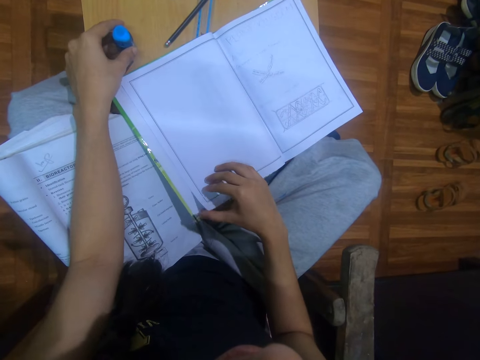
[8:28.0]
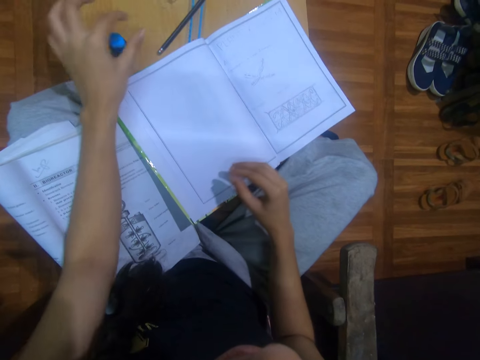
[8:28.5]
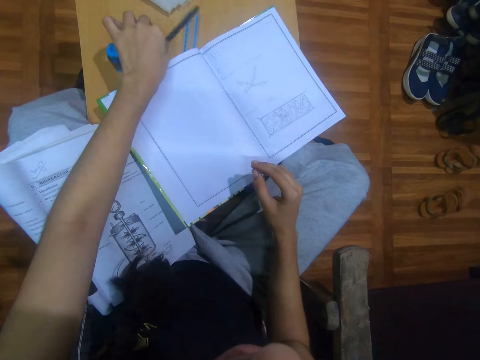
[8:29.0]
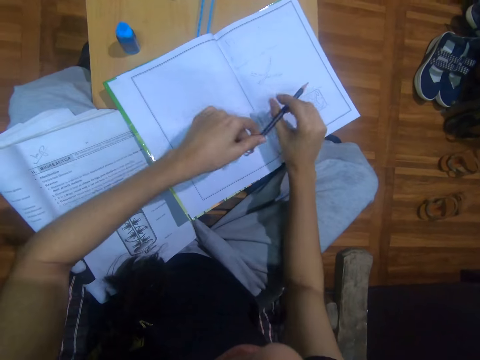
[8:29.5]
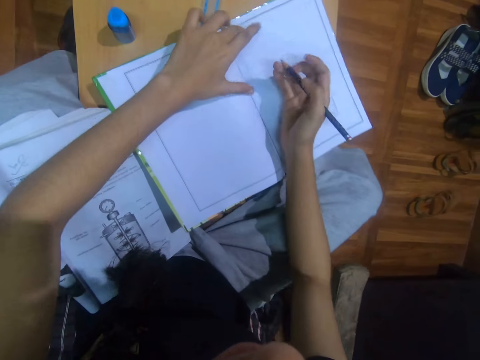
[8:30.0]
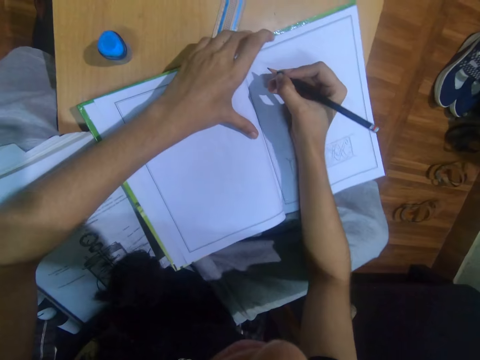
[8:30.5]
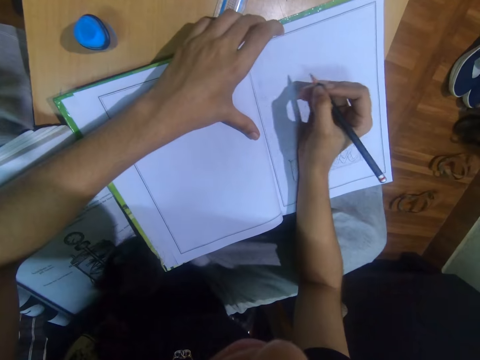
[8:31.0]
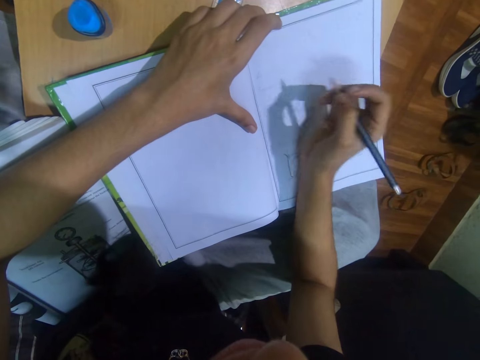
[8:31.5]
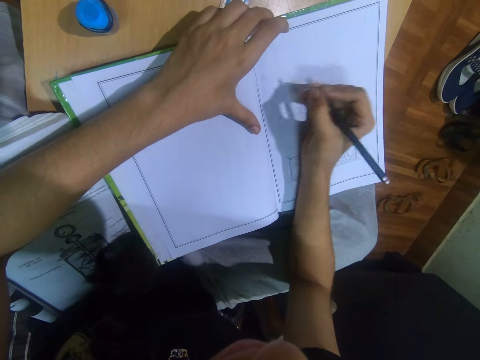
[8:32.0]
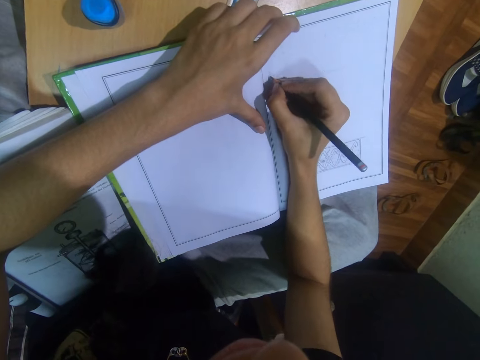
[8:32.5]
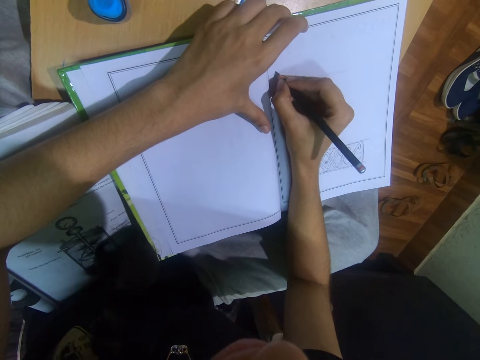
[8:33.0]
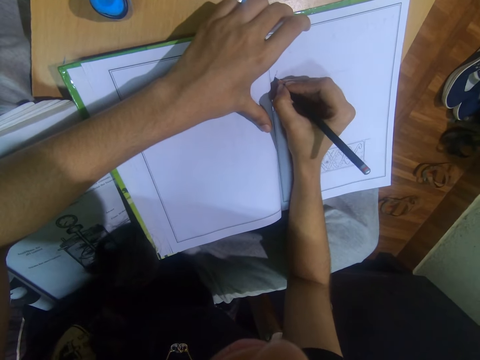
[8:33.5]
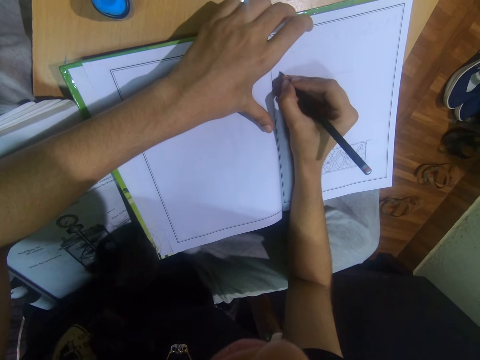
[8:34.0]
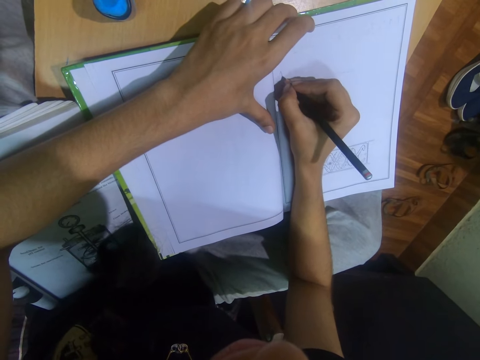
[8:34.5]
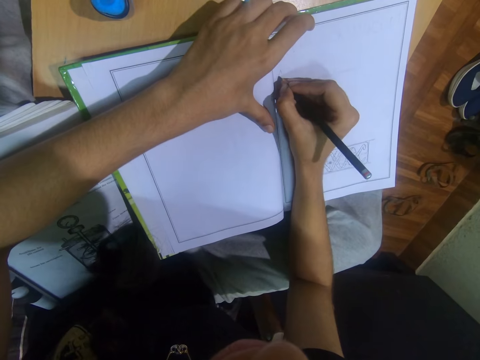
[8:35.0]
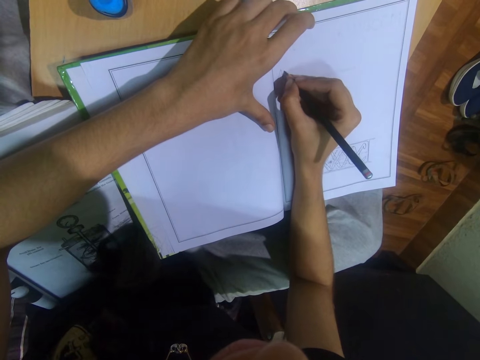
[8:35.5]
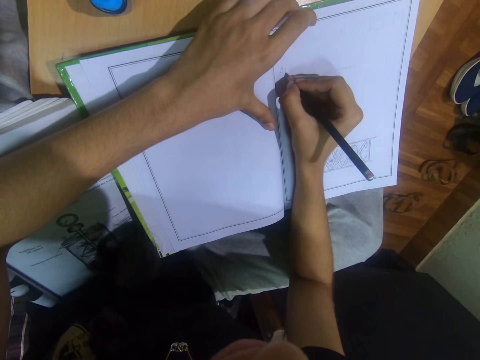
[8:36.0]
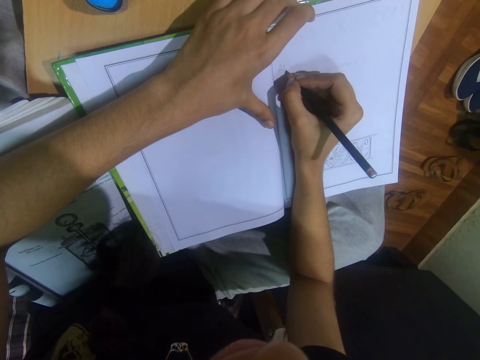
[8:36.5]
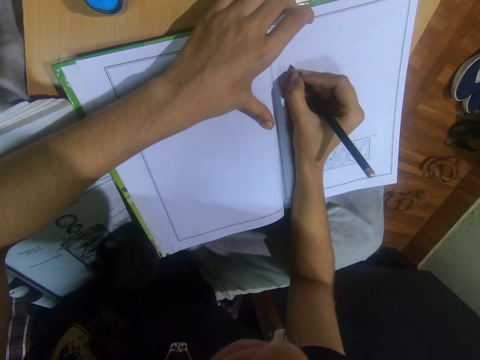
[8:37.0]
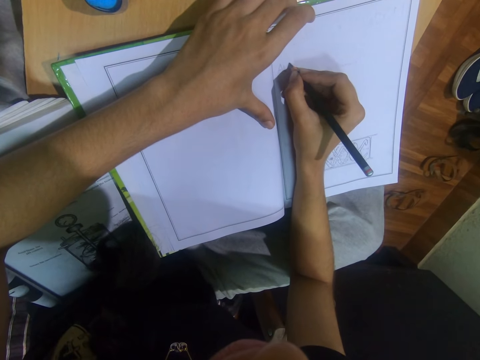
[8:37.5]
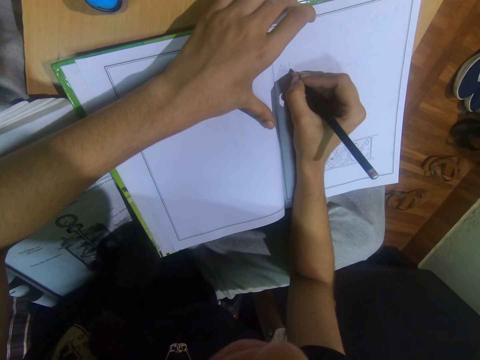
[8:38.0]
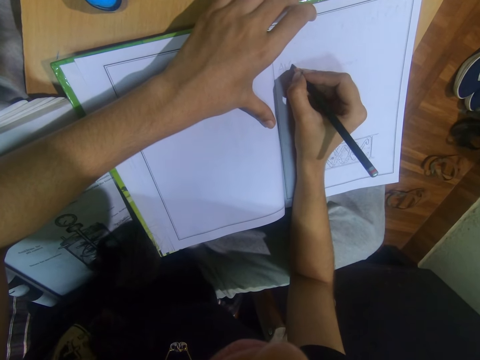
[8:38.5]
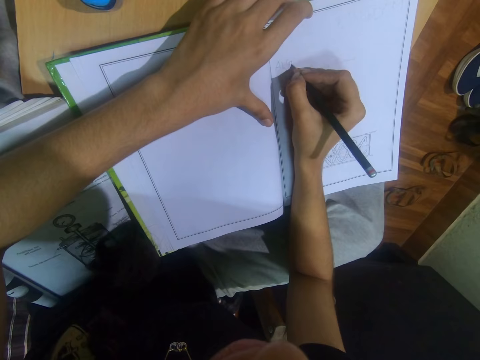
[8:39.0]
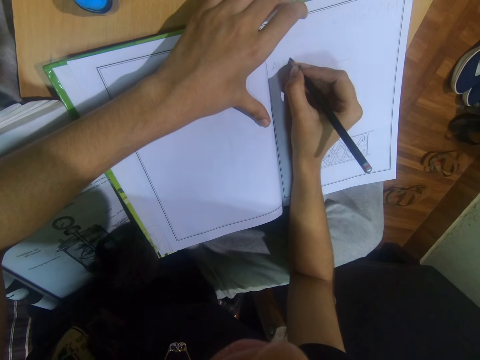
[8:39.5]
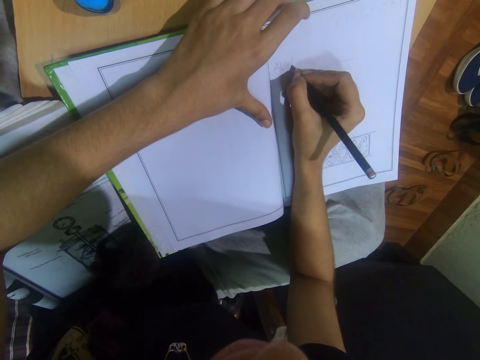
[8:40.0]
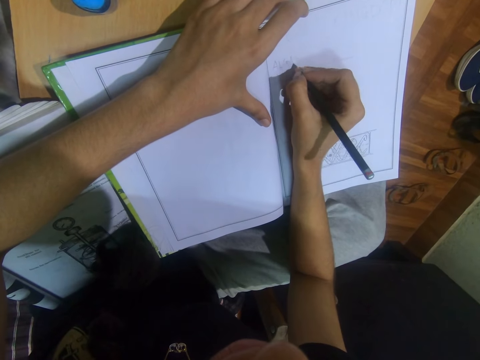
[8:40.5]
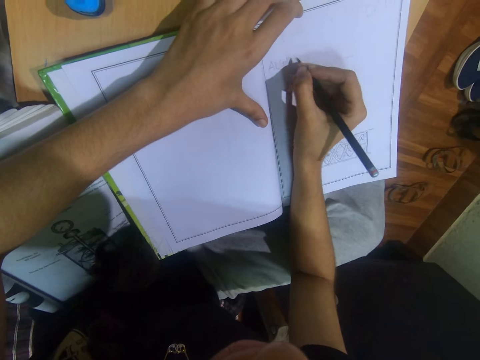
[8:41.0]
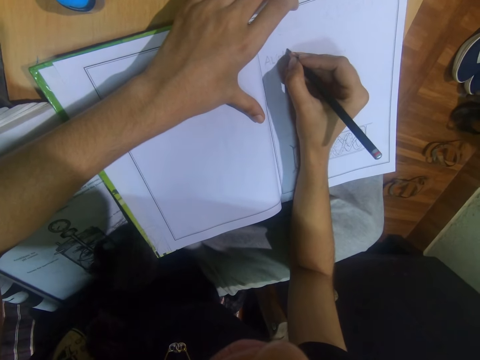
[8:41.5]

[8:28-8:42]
The camera wearer drops the eraser in her left hand on the table. She picks up the pencil on the table with her left hand. She passes the pencil in her left hand to her right hand. She writes on the book with the pencil in her right hand.

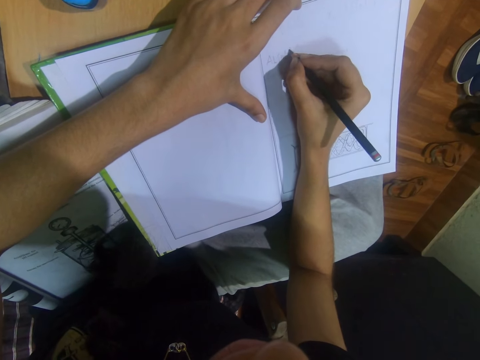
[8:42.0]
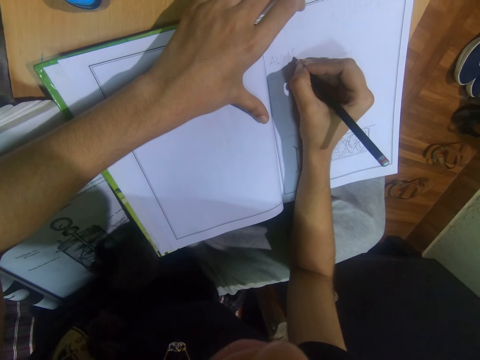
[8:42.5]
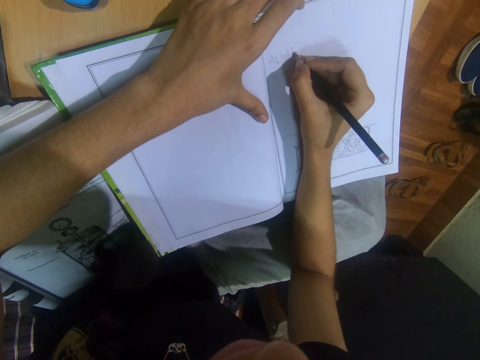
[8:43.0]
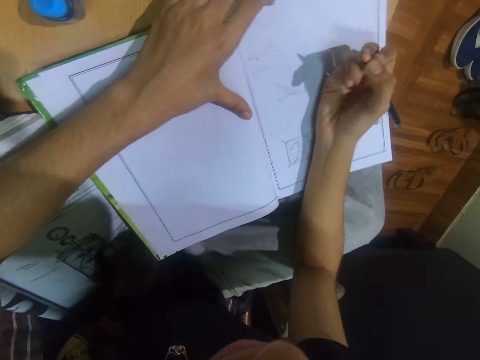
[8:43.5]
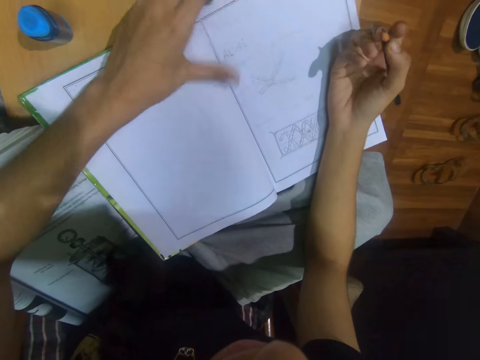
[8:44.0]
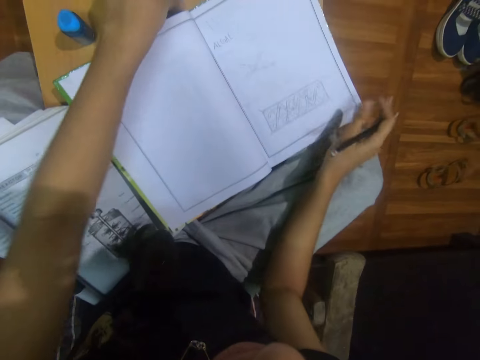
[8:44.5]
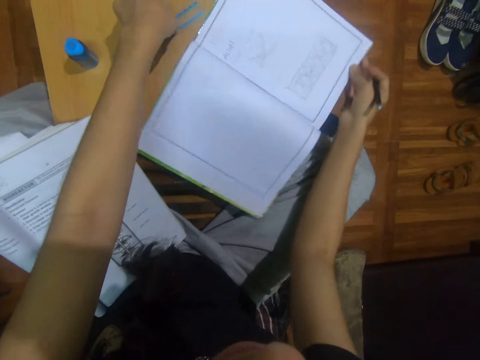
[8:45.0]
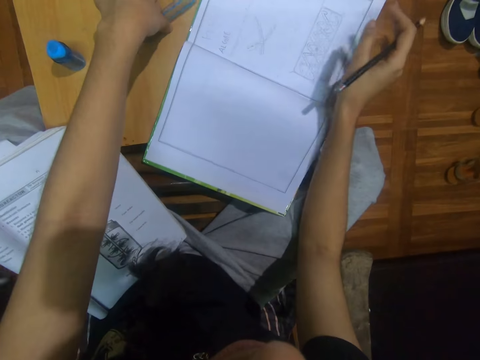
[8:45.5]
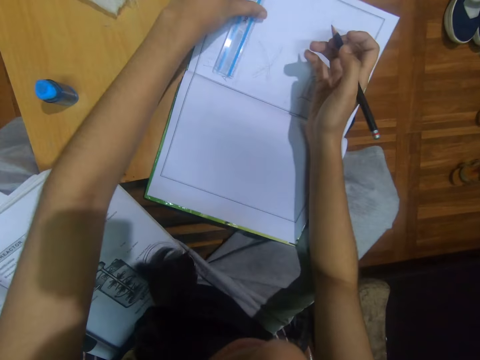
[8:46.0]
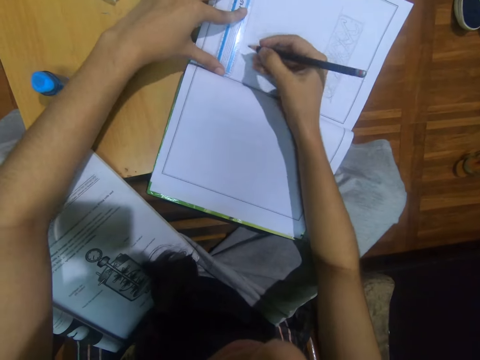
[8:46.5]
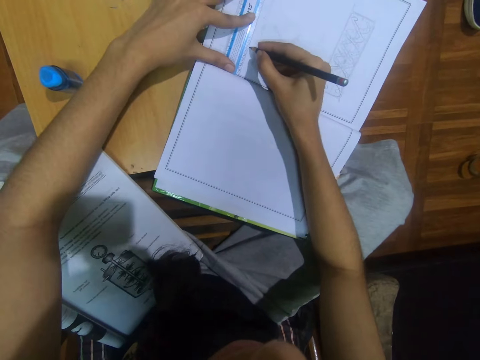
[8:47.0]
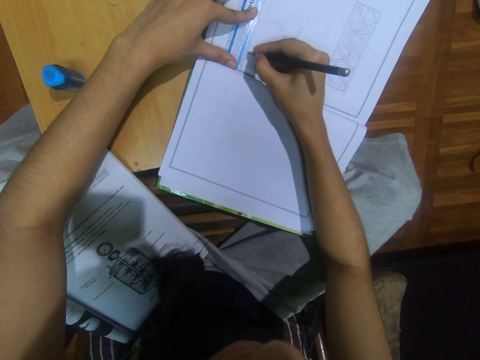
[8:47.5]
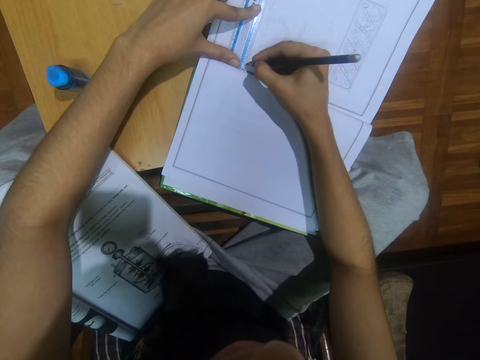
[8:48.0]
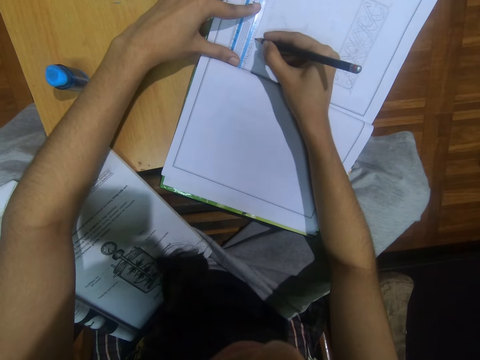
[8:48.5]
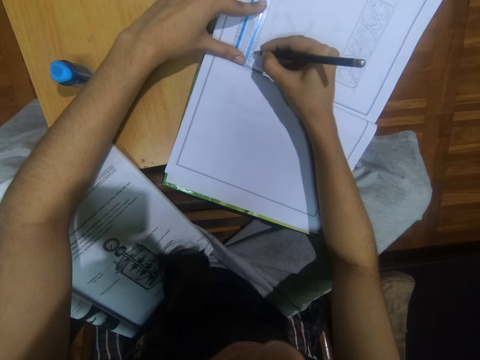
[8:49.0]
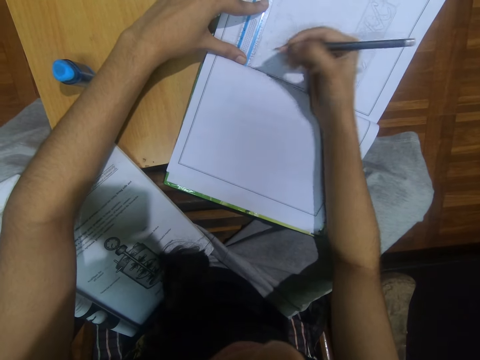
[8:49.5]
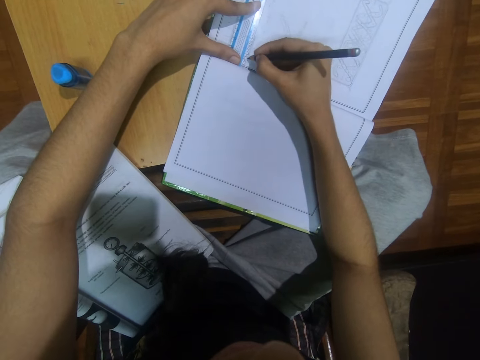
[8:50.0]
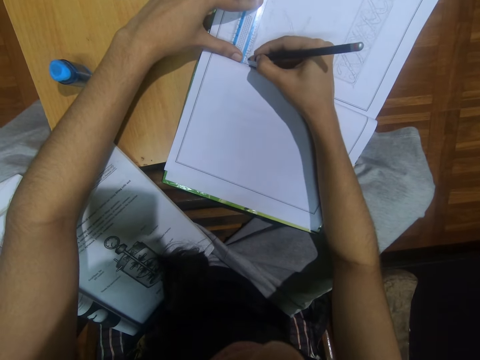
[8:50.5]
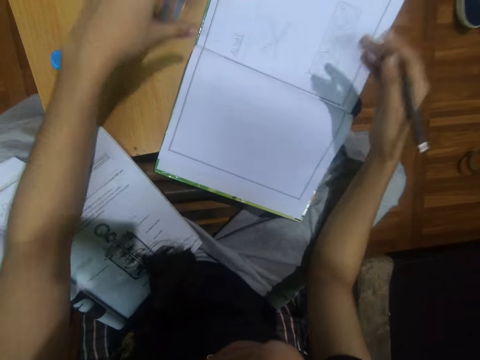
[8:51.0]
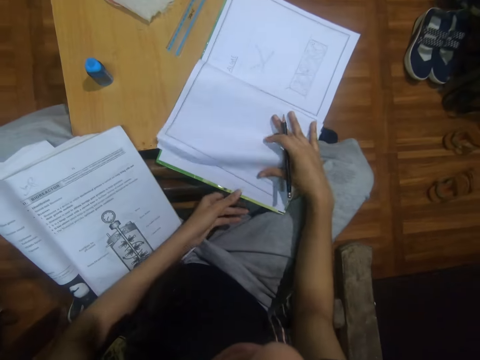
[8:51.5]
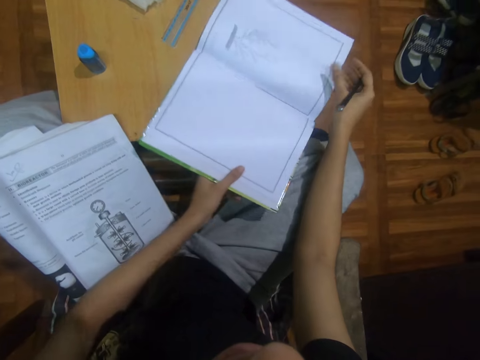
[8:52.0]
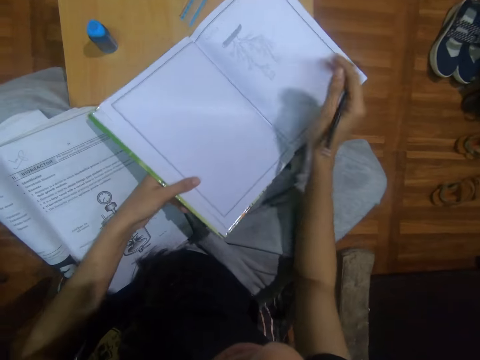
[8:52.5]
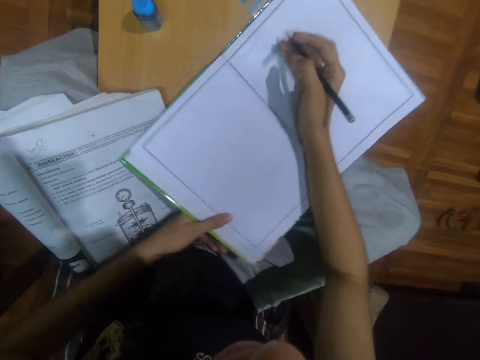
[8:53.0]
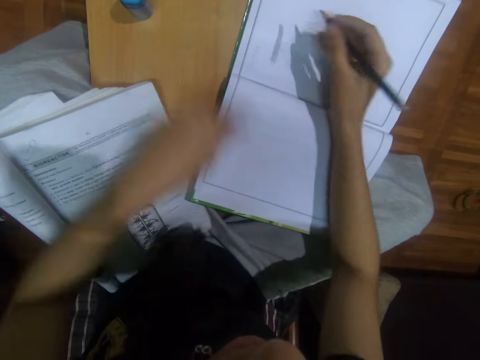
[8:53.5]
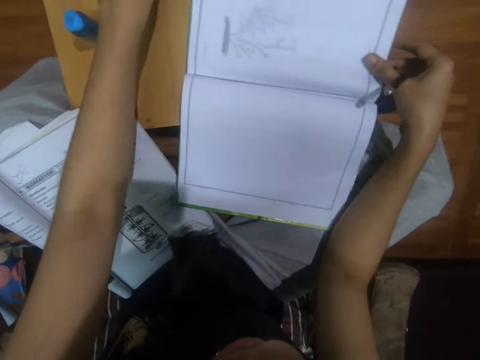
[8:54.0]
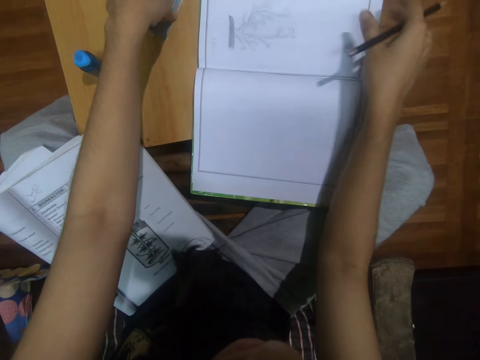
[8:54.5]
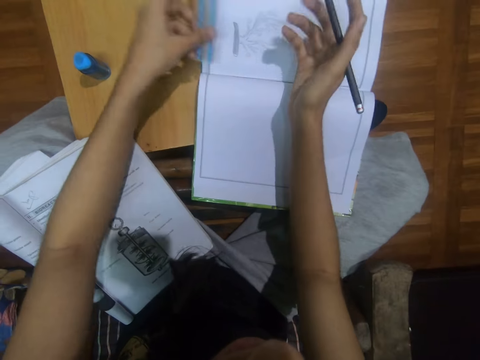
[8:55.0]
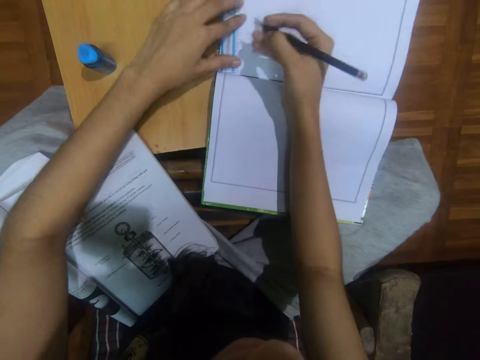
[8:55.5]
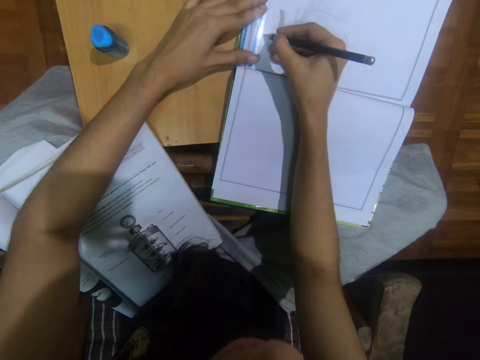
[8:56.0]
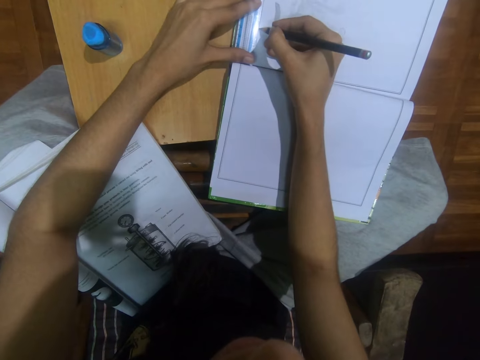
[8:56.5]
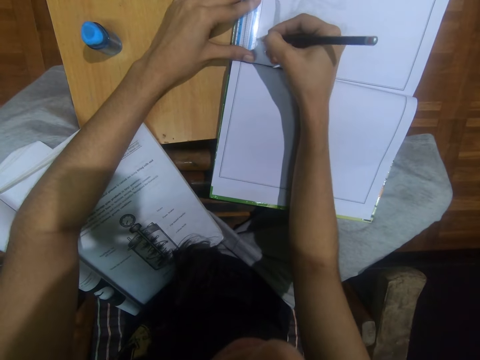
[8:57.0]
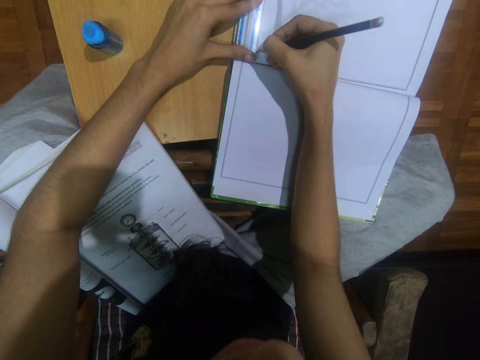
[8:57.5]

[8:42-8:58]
The camera wearer adjusts the book on the table with her right hand. She picks up the ruler on the table with her left hand. She places the ruler on the book with her left hand. She lines the book with the pencil in her right hand and the ruler in her left hand. She moves the ruler on the book to the table with her left hand. She opens the page of the book on the table with her right hand. She adjusts the book on the table with her left hand. She picks up the ruler on the table with her left hand. She places the ruler on the book with her left hand. She lines the book with the pencil in her right hand and the ruler in her left hand.
